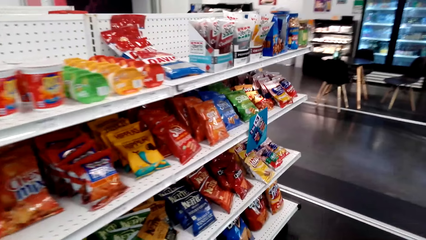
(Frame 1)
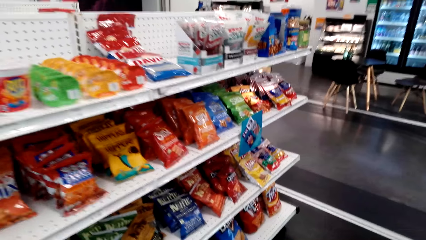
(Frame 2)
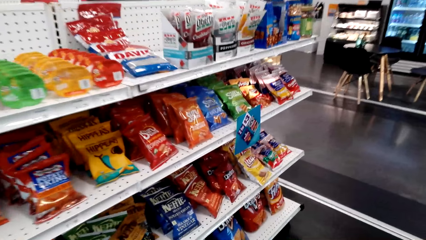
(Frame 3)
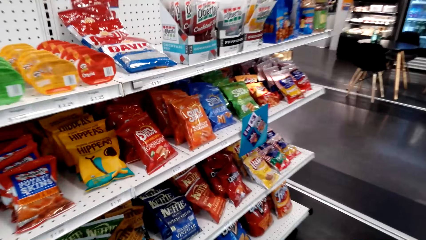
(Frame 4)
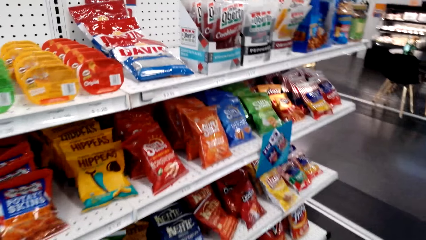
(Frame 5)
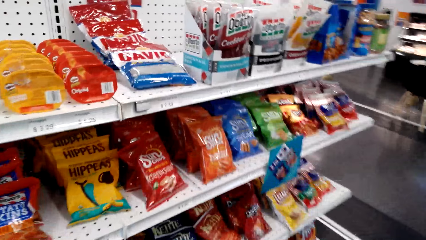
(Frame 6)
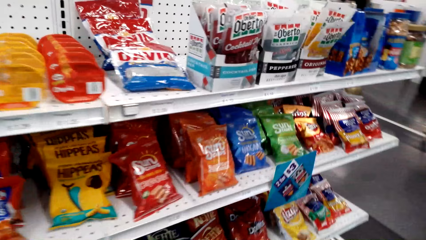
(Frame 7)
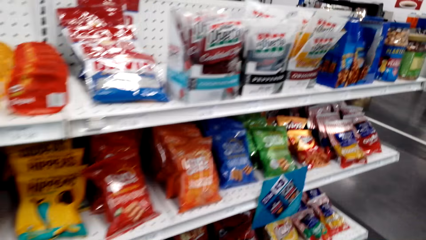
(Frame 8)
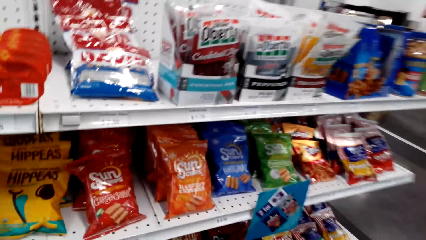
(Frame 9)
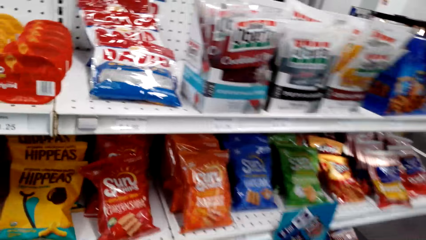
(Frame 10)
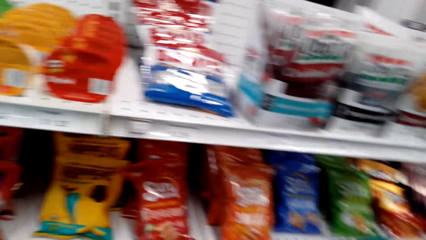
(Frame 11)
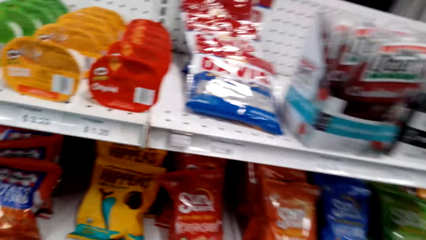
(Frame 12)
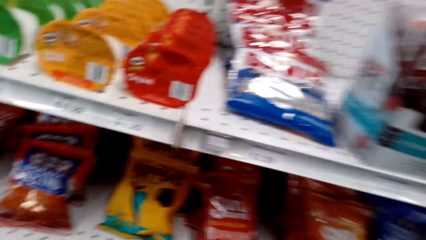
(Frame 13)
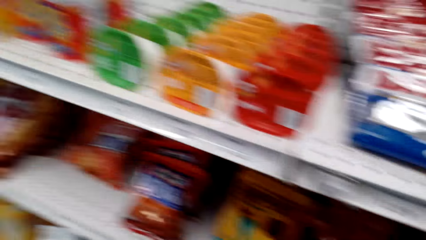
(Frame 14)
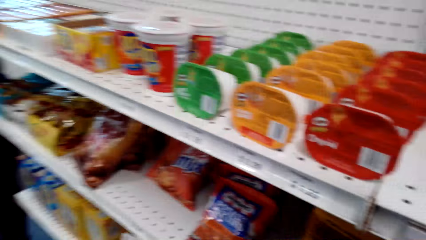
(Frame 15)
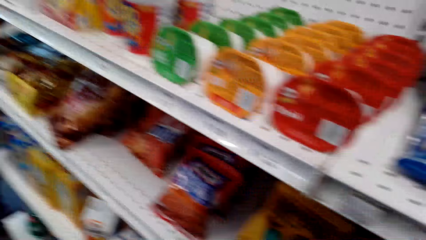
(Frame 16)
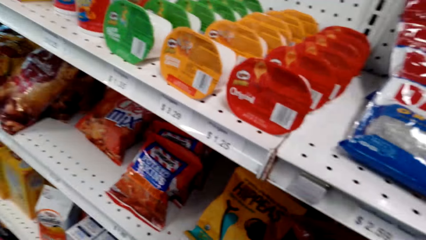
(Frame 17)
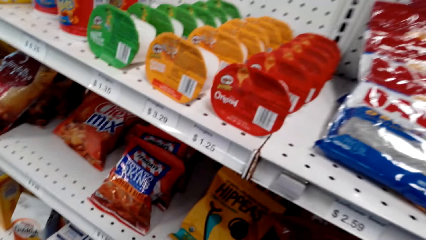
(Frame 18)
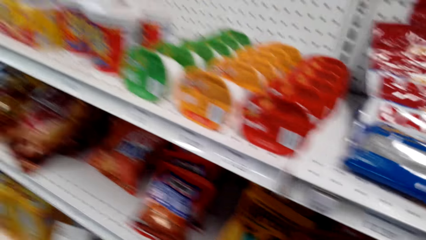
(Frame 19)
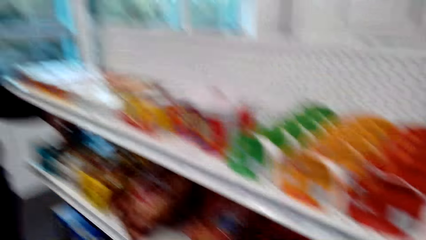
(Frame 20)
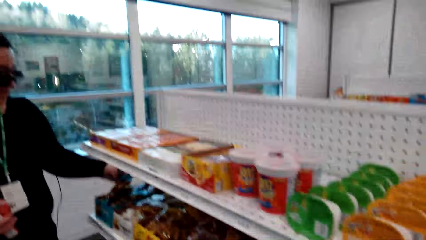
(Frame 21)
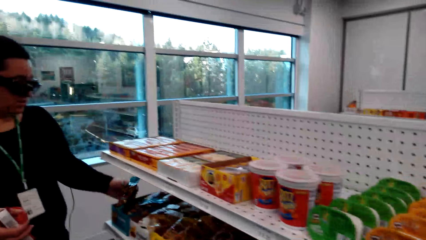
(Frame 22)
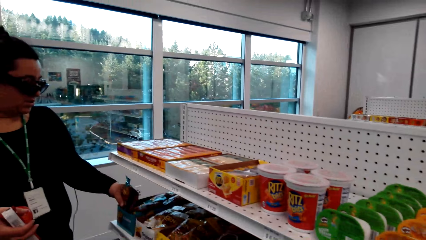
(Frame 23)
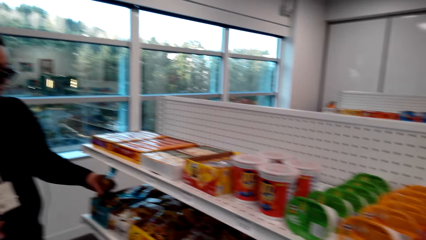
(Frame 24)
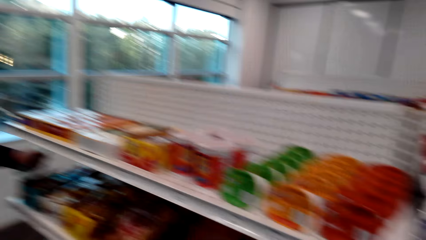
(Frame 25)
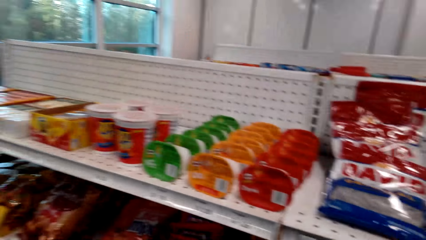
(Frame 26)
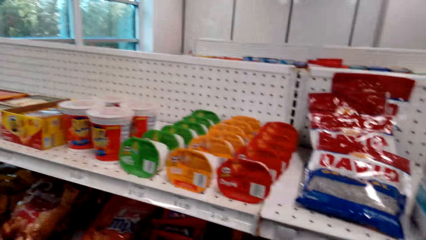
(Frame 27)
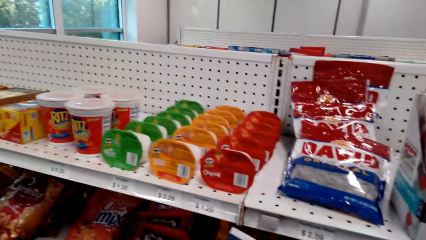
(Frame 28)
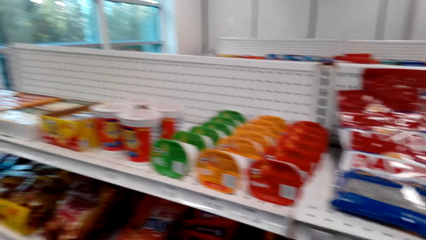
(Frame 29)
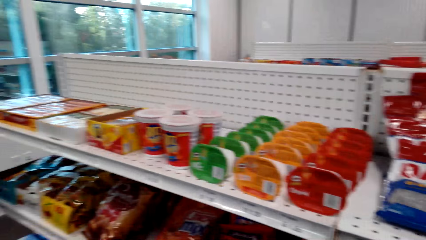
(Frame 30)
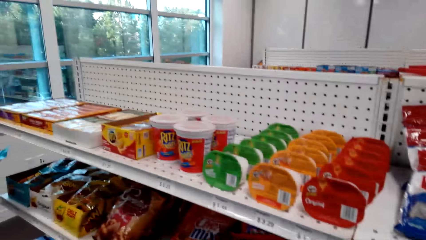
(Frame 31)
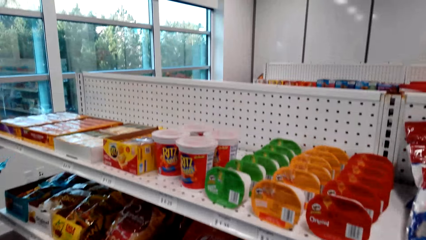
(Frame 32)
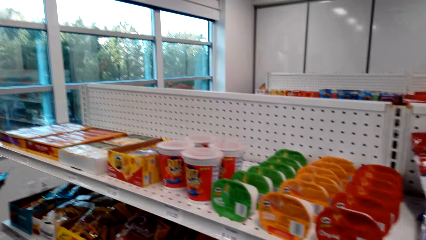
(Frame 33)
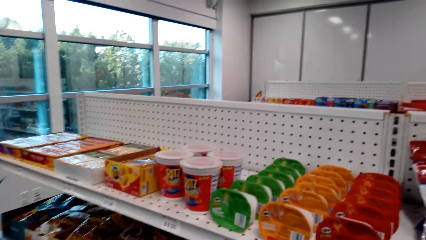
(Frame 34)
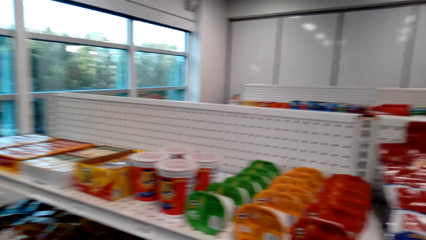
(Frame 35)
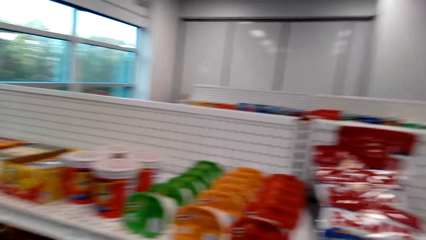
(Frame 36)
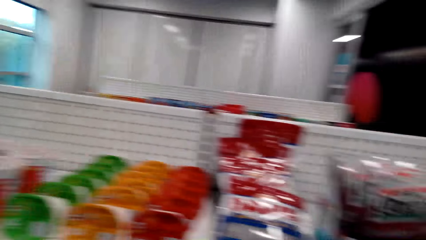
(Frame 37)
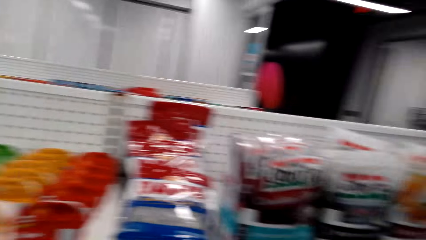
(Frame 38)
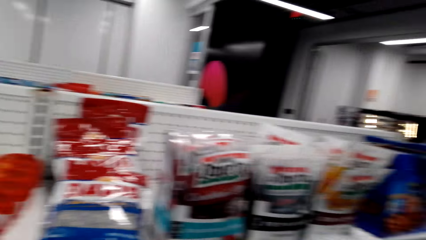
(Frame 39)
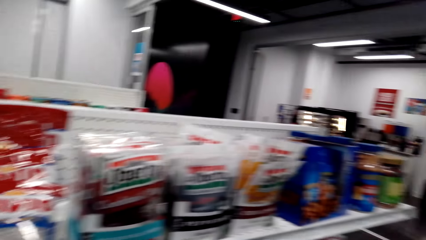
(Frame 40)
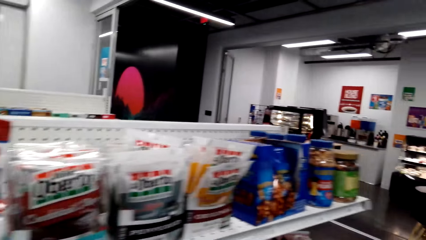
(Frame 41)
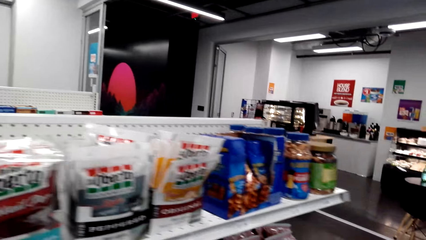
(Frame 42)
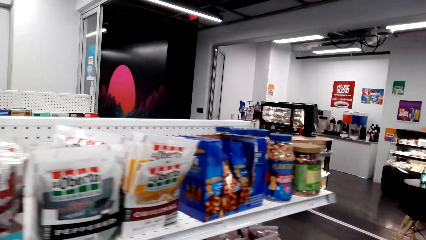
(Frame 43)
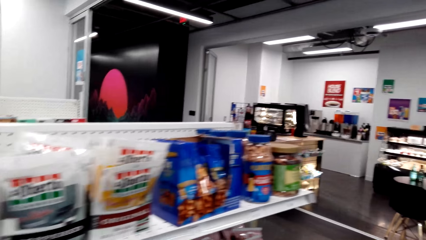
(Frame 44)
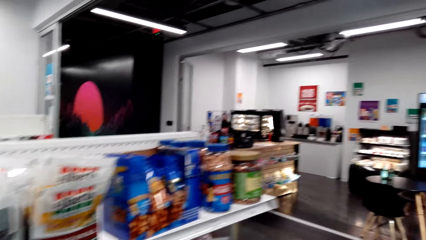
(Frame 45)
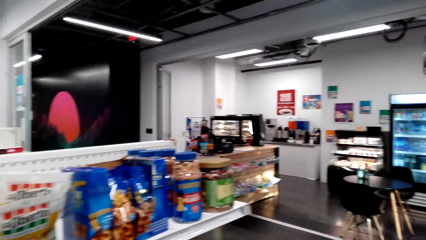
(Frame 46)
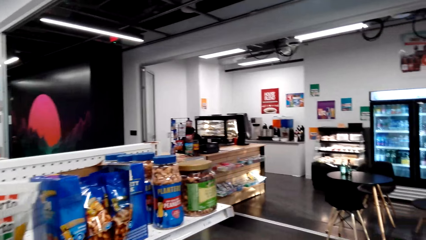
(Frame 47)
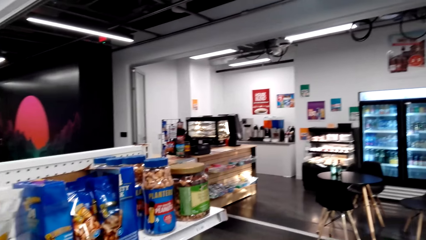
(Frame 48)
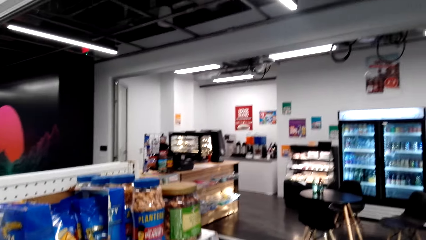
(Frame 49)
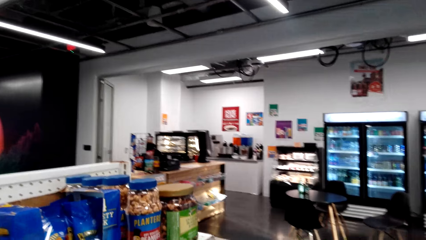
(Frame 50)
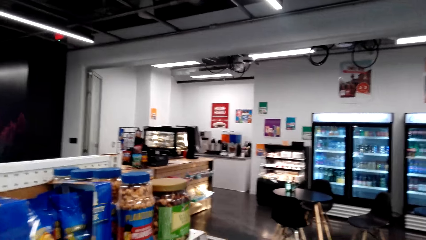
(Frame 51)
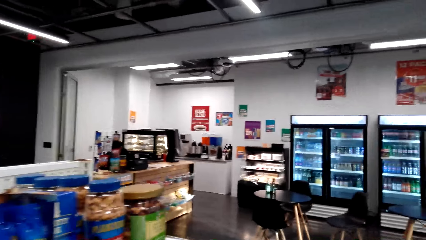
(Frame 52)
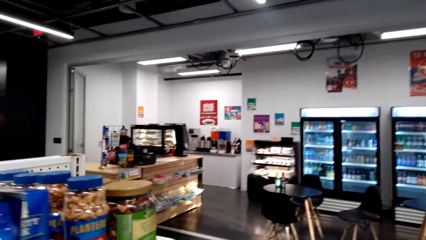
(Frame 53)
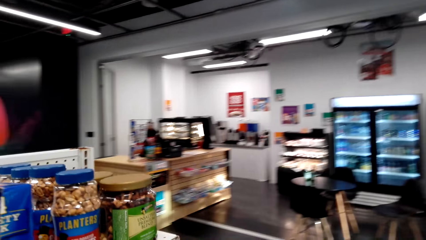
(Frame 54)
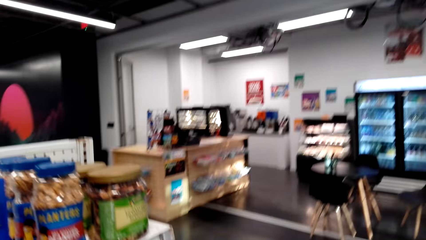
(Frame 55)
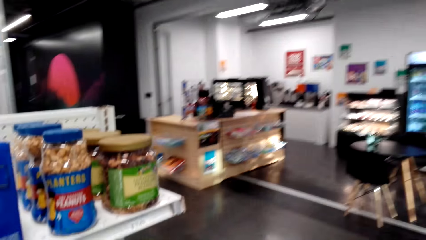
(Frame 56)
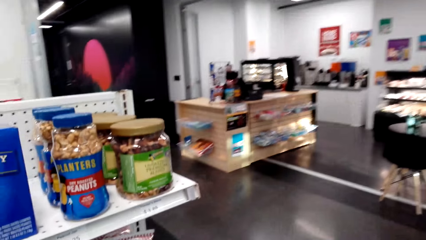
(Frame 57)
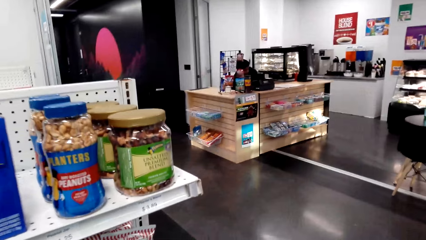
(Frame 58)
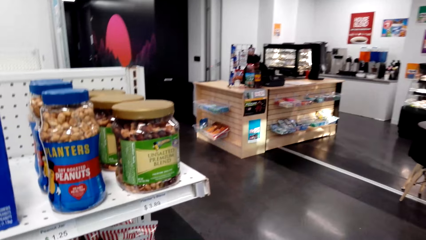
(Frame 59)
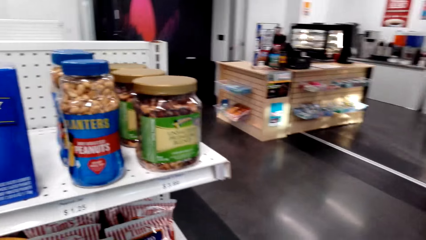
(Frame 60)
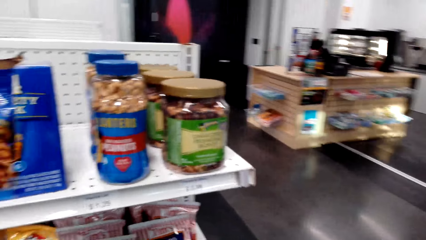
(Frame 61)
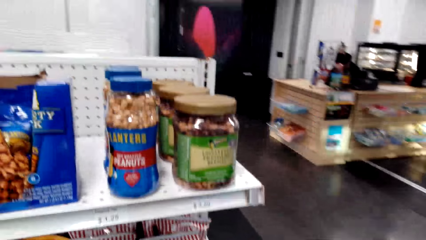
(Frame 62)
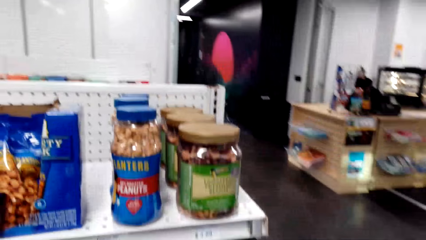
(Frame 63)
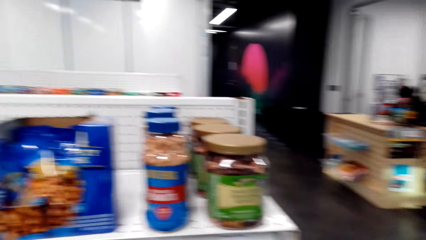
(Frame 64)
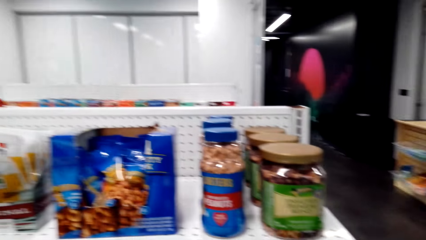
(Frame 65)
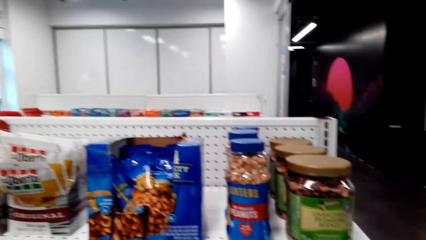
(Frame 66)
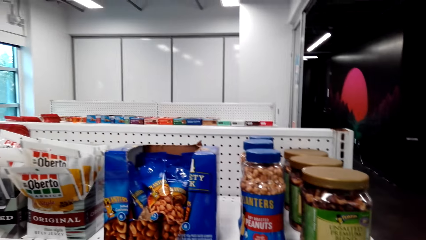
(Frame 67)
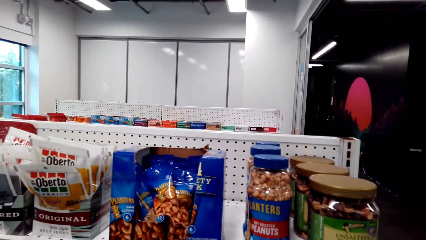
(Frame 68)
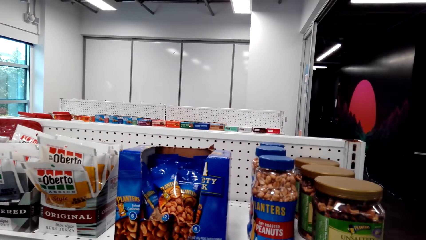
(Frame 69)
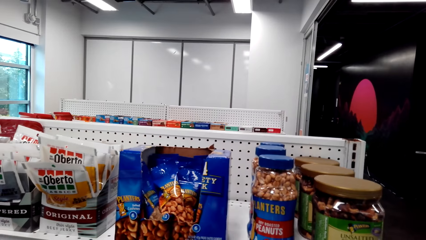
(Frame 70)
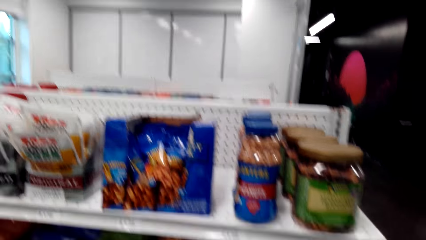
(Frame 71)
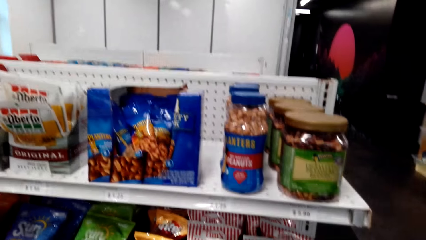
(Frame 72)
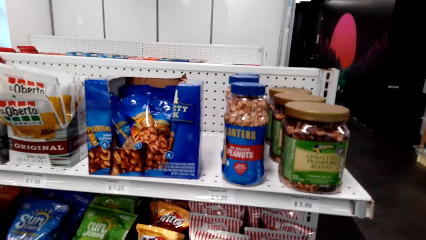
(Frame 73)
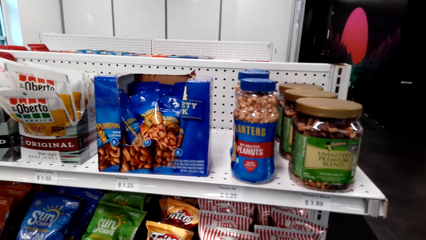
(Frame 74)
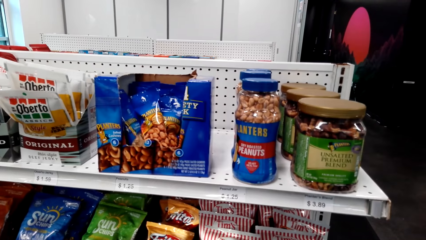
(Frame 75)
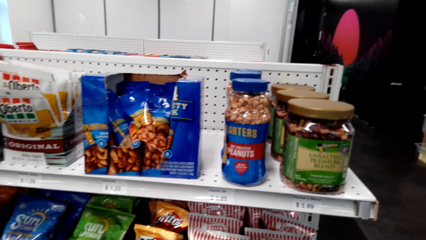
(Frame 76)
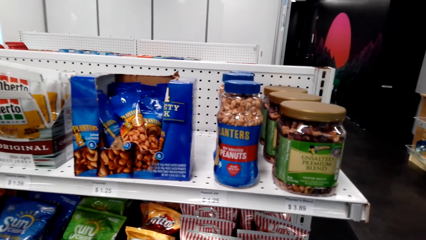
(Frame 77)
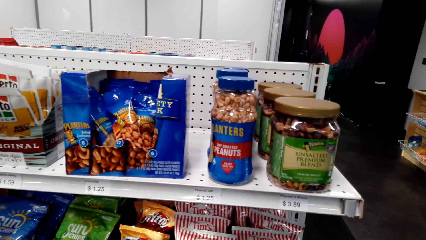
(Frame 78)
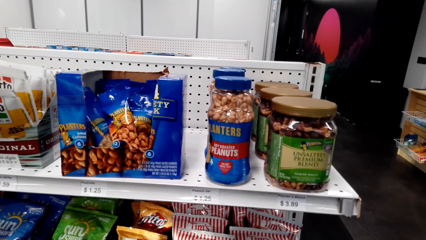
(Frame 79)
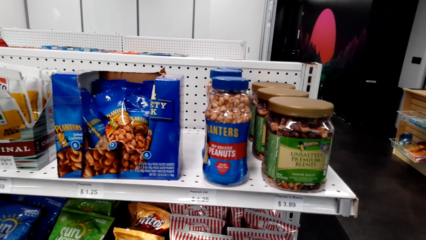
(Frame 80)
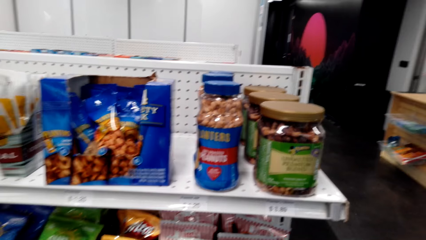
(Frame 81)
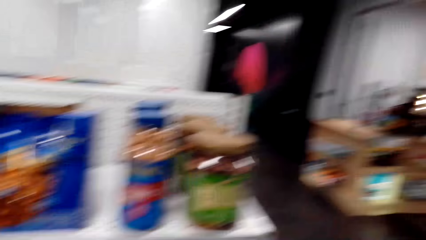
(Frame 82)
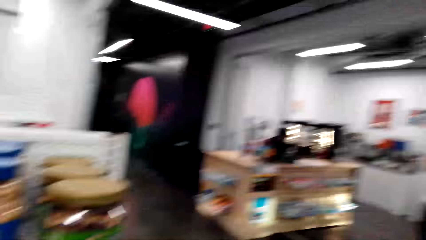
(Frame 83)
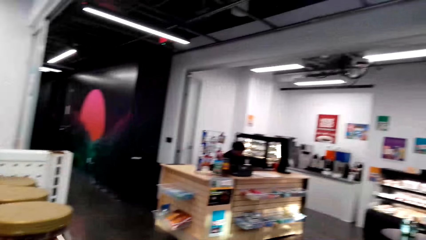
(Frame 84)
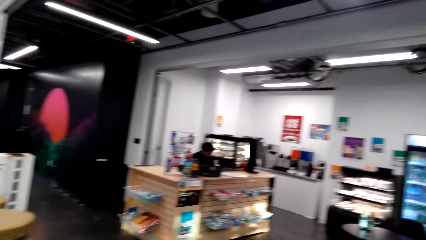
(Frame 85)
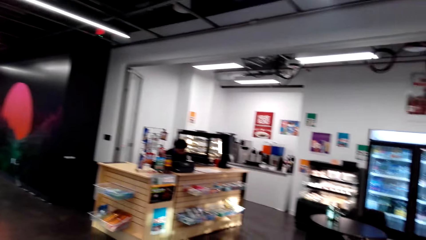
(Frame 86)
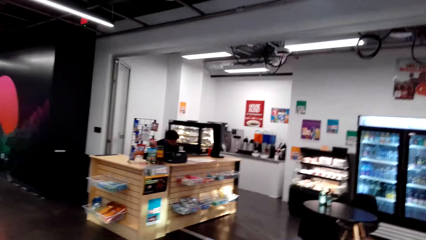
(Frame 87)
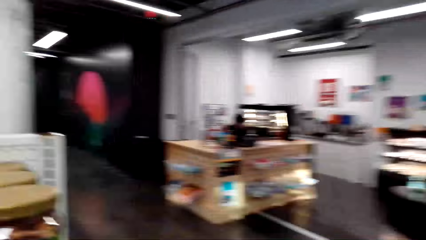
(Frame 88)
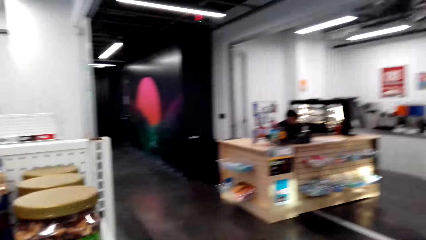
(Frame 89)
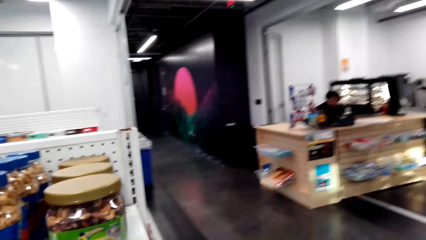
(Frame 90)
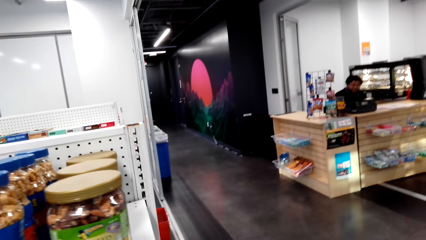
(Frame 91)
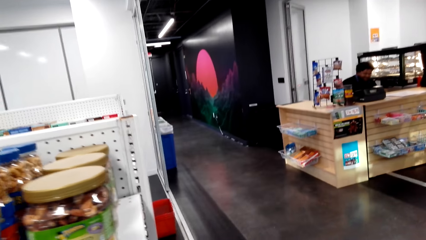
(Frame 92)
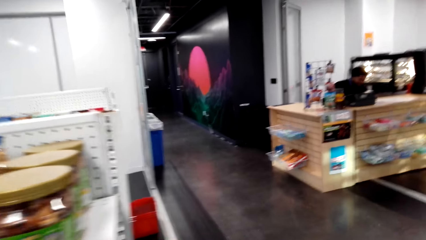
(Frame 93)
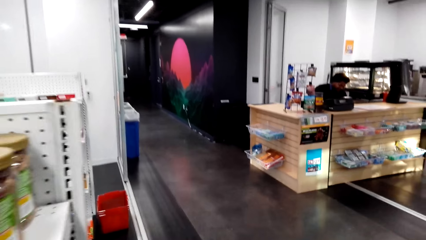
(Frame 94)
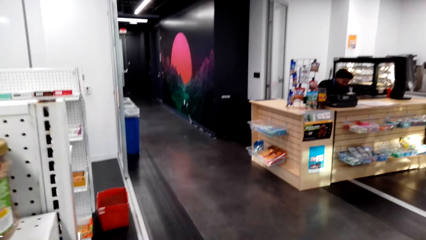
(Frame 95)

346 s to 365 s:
The camera wearer looks around. They look at the items on the shelves. A woman picks snacks on the shelf. The woman holds something. The camera wearer moves something. They look around. They look at the items on the shelves. The woman picks the snacks on the shelf. The camera wearer walks around. A man sits at the counter. The camera wearer looks around. The man sits at the counter.
